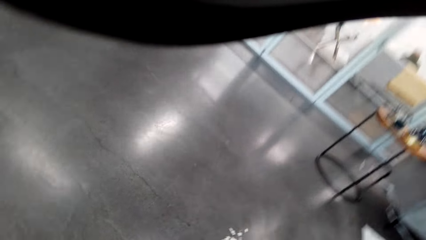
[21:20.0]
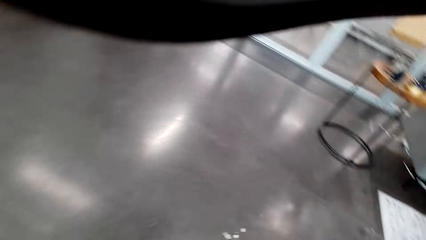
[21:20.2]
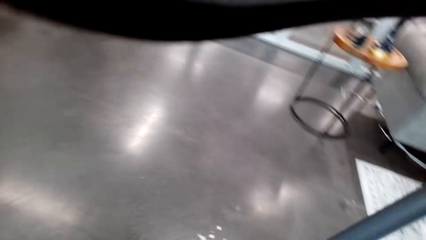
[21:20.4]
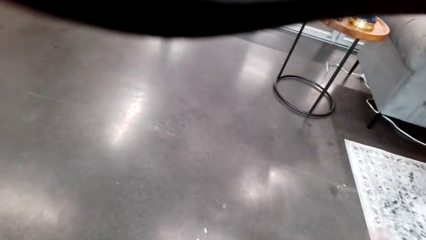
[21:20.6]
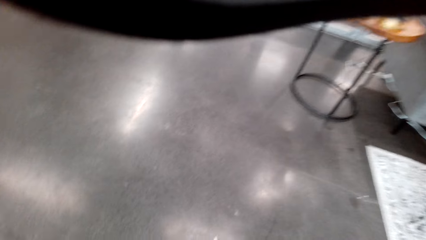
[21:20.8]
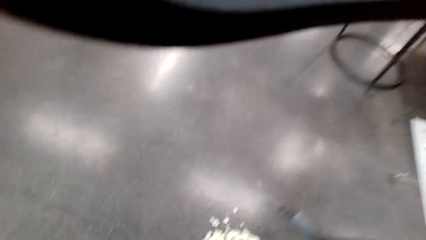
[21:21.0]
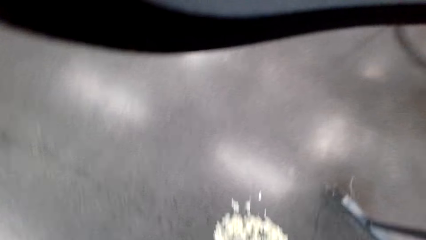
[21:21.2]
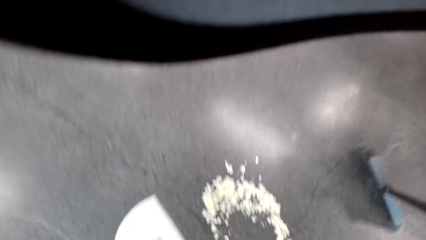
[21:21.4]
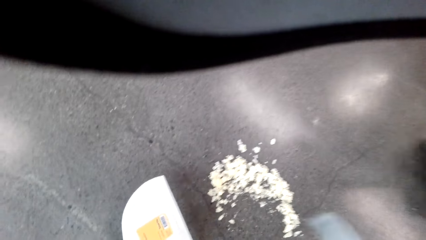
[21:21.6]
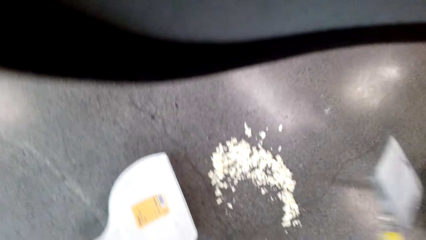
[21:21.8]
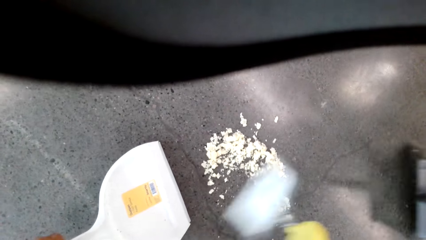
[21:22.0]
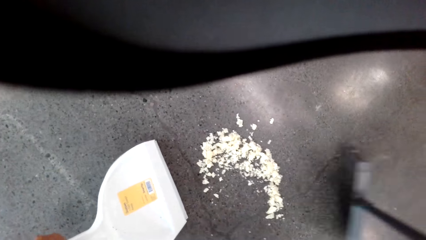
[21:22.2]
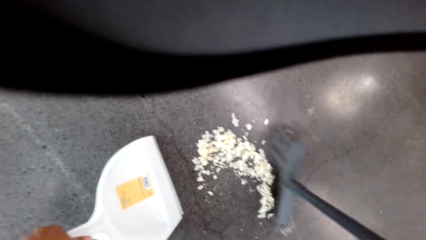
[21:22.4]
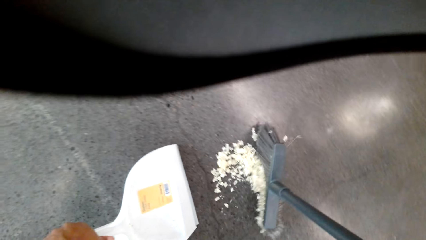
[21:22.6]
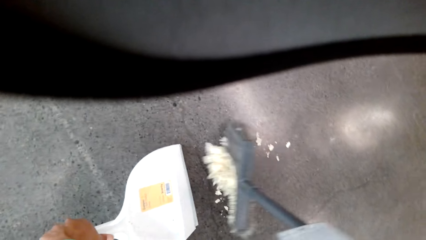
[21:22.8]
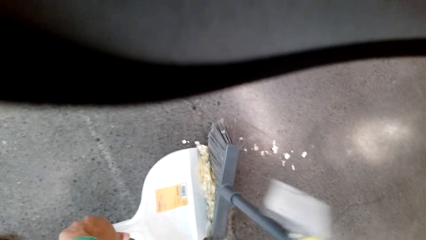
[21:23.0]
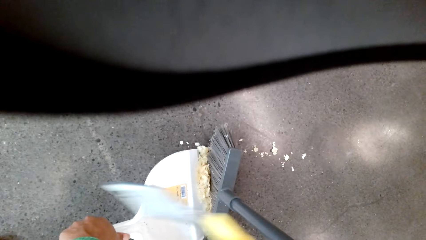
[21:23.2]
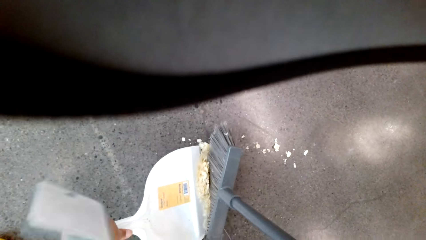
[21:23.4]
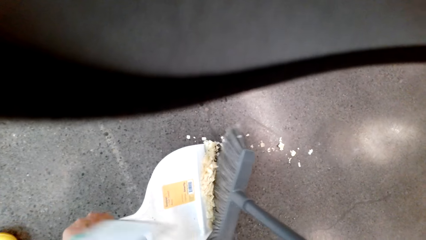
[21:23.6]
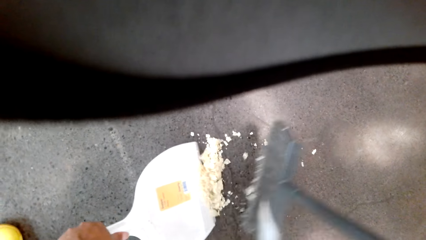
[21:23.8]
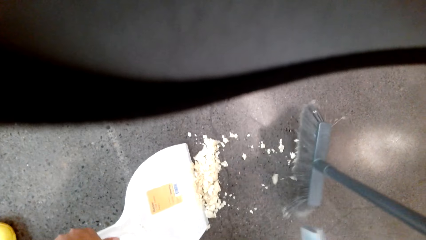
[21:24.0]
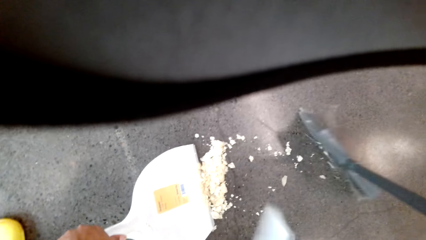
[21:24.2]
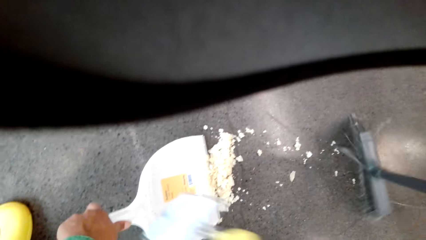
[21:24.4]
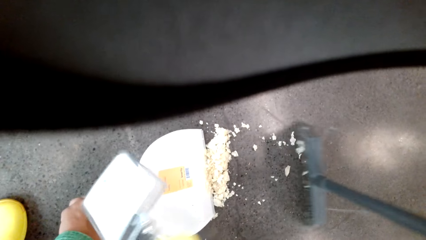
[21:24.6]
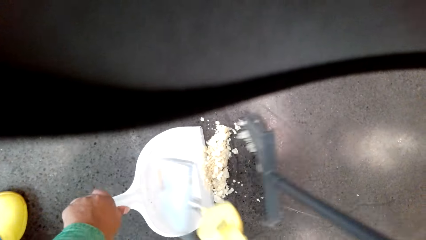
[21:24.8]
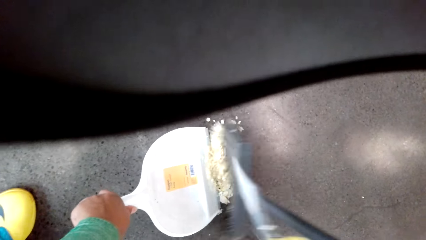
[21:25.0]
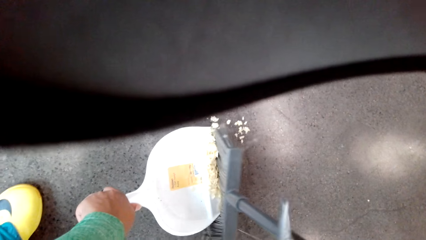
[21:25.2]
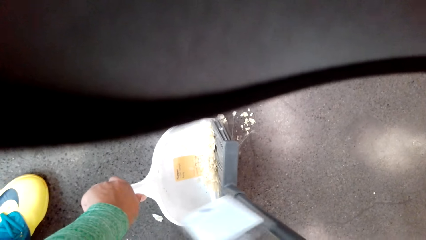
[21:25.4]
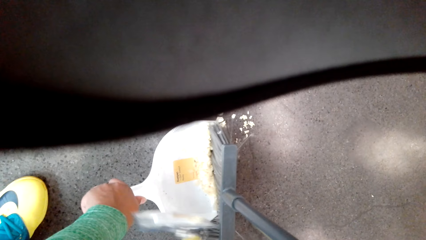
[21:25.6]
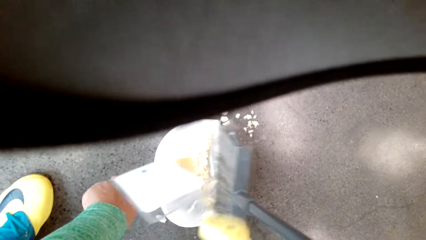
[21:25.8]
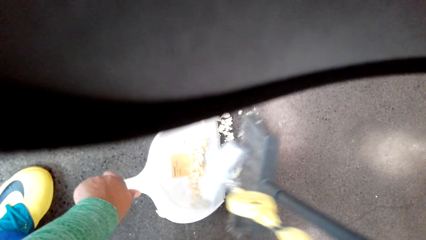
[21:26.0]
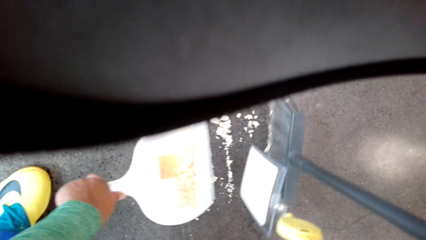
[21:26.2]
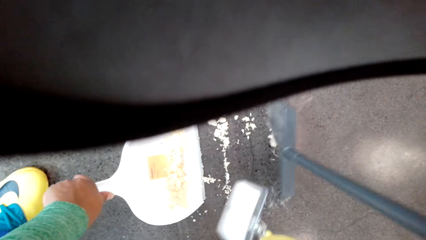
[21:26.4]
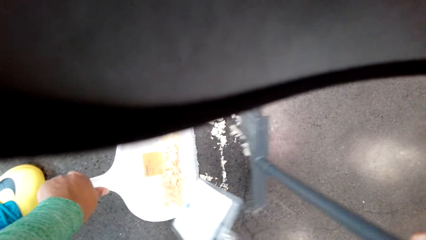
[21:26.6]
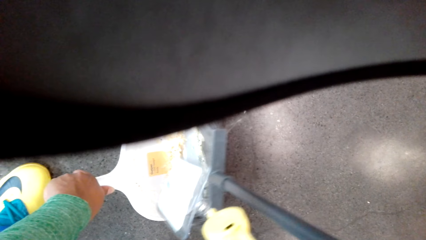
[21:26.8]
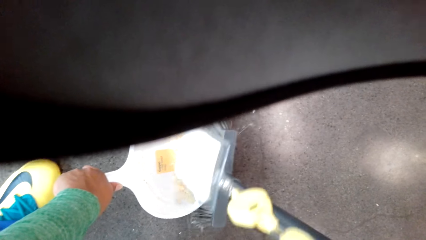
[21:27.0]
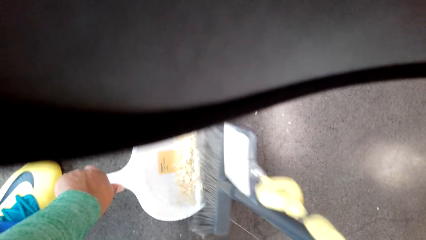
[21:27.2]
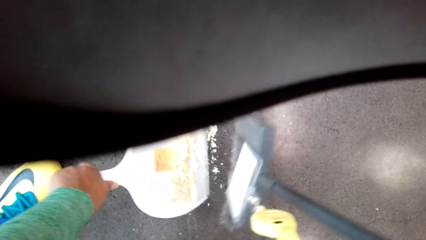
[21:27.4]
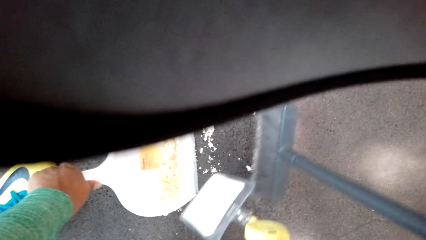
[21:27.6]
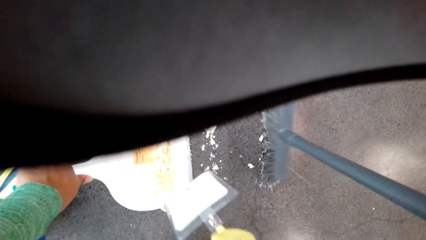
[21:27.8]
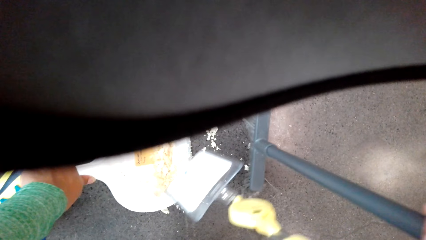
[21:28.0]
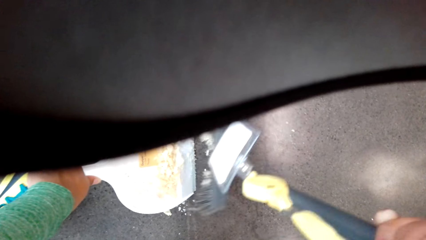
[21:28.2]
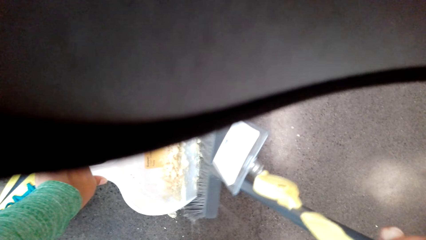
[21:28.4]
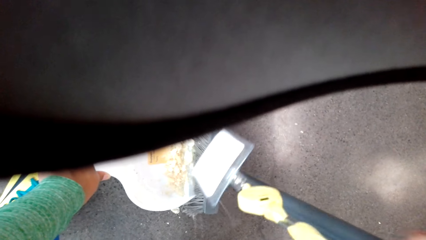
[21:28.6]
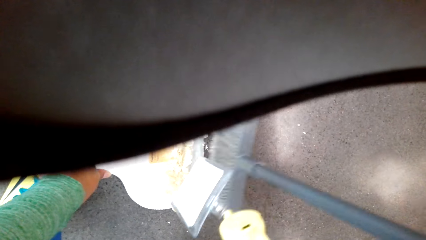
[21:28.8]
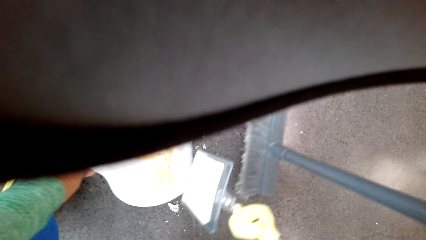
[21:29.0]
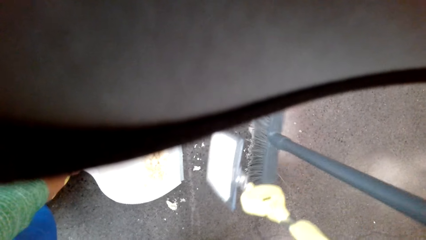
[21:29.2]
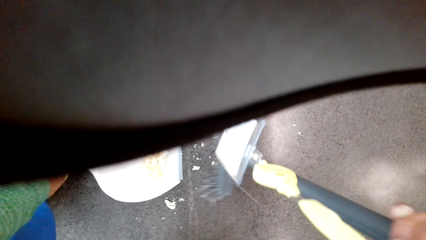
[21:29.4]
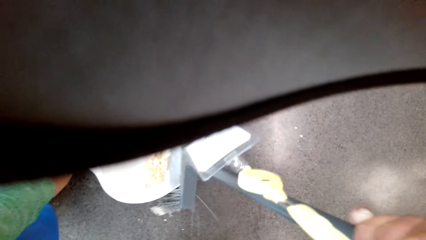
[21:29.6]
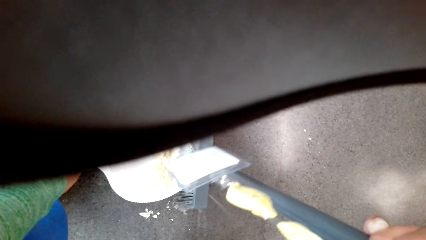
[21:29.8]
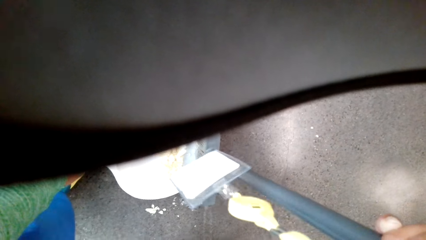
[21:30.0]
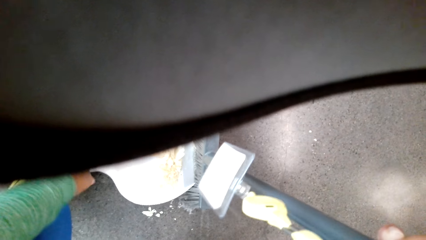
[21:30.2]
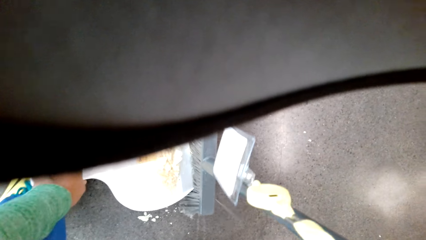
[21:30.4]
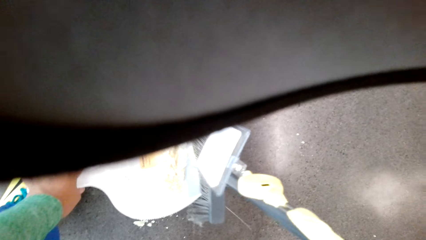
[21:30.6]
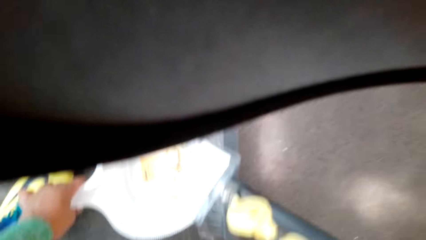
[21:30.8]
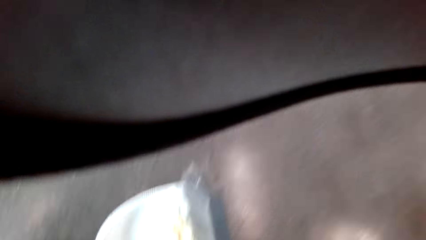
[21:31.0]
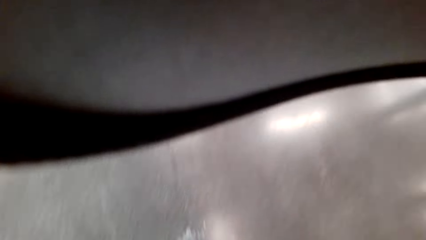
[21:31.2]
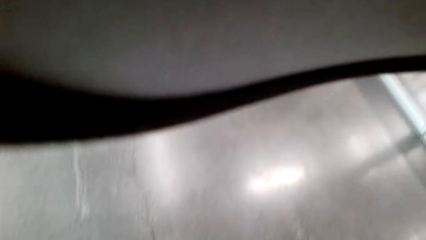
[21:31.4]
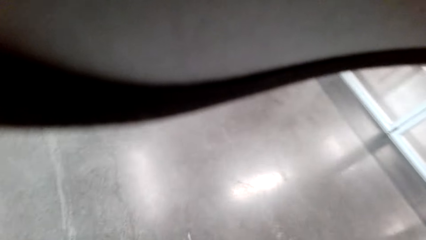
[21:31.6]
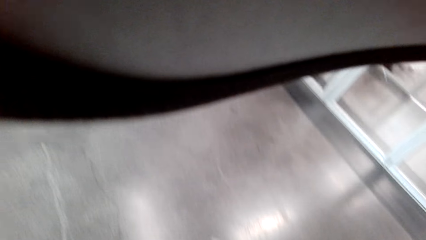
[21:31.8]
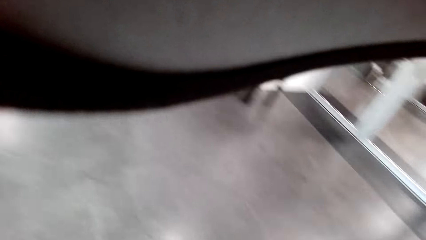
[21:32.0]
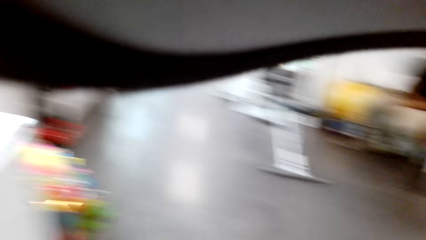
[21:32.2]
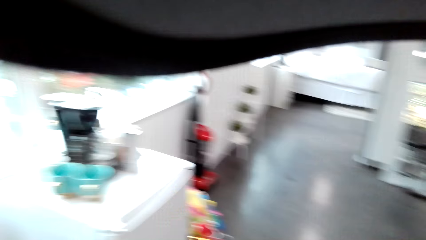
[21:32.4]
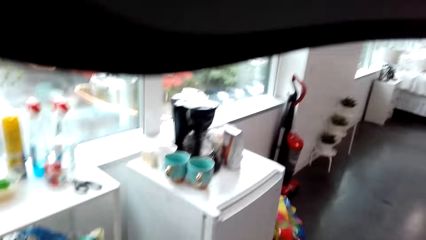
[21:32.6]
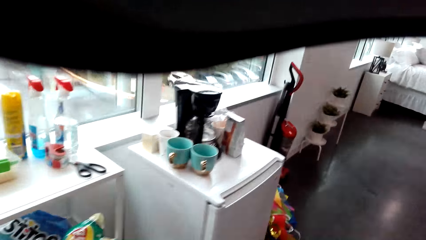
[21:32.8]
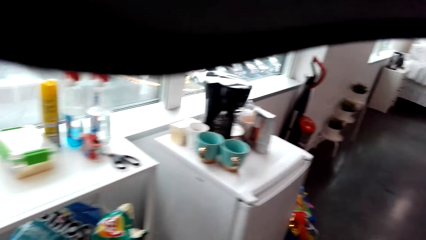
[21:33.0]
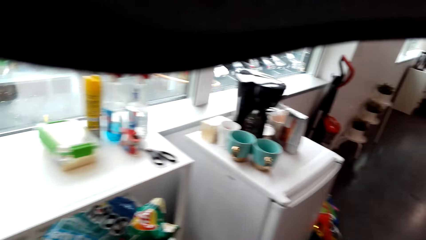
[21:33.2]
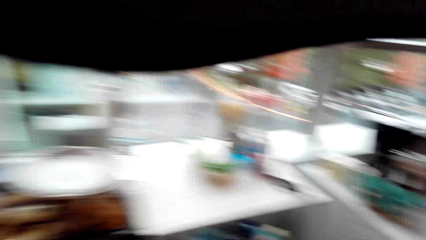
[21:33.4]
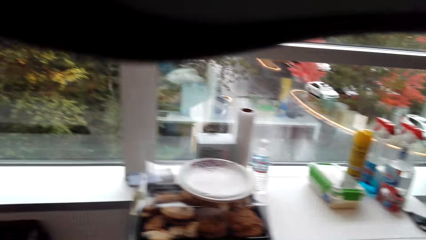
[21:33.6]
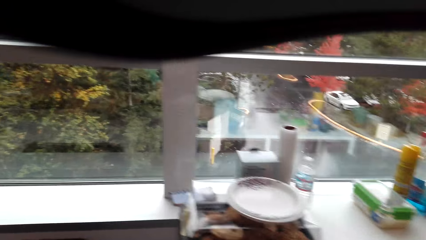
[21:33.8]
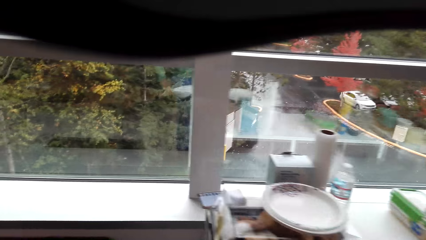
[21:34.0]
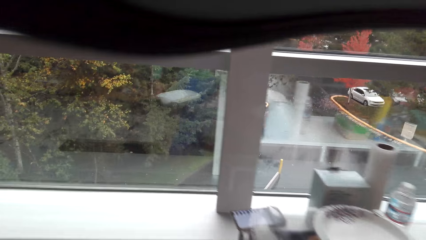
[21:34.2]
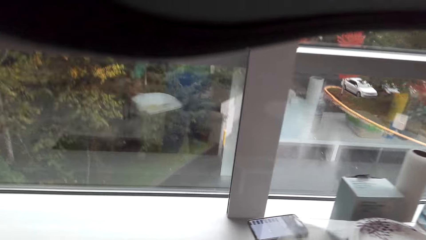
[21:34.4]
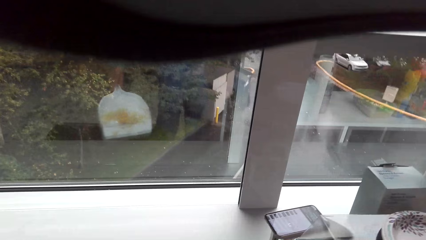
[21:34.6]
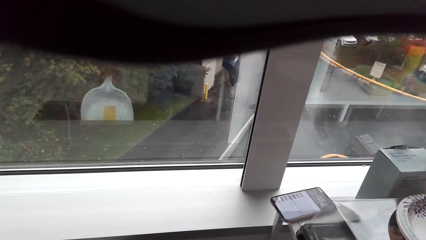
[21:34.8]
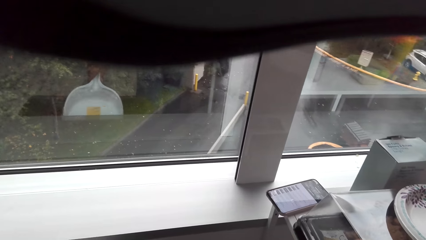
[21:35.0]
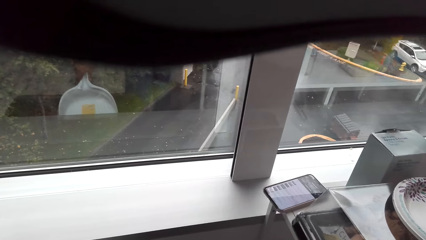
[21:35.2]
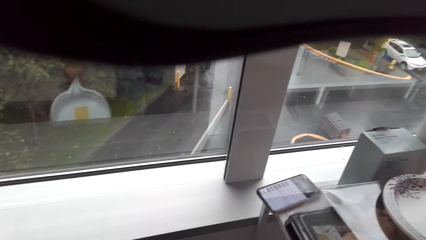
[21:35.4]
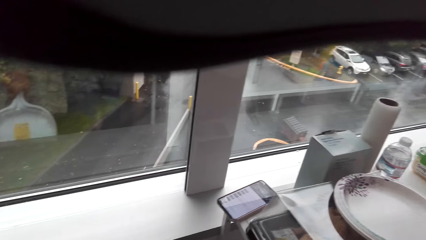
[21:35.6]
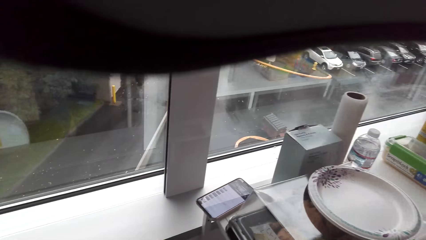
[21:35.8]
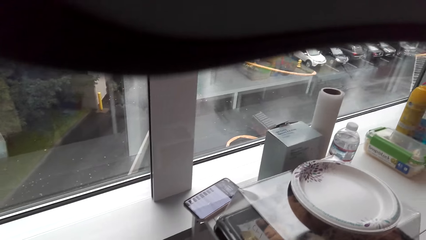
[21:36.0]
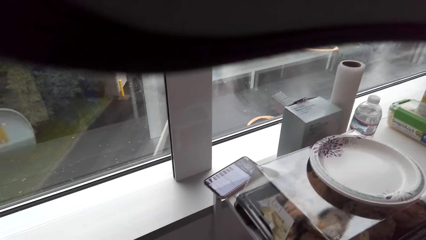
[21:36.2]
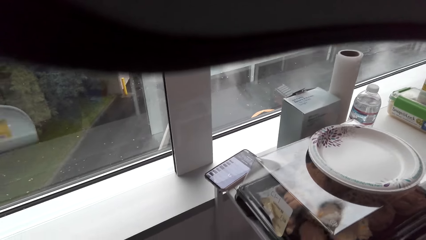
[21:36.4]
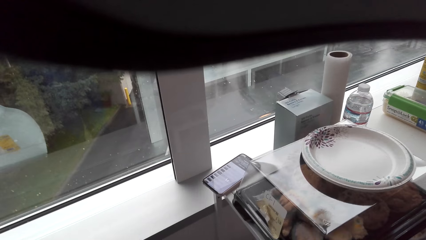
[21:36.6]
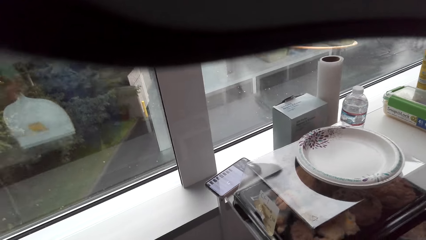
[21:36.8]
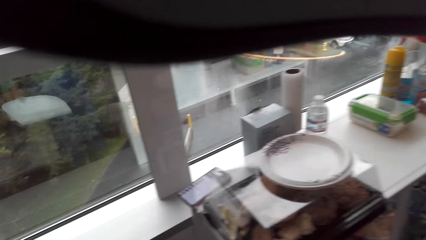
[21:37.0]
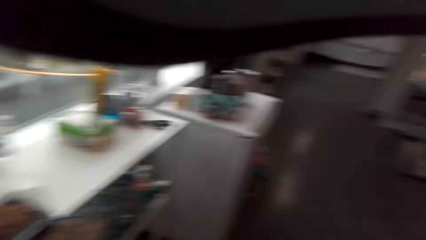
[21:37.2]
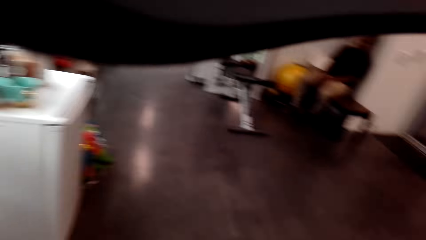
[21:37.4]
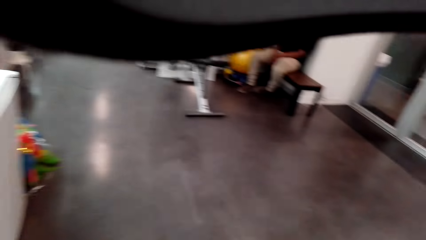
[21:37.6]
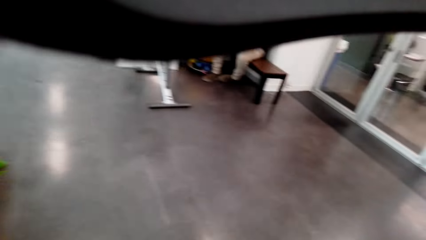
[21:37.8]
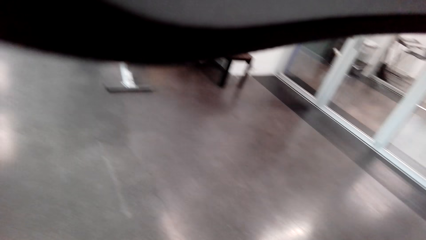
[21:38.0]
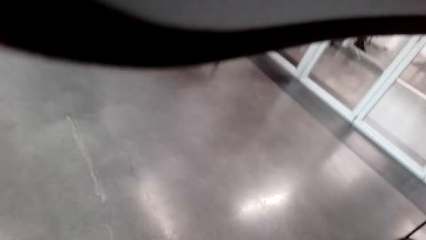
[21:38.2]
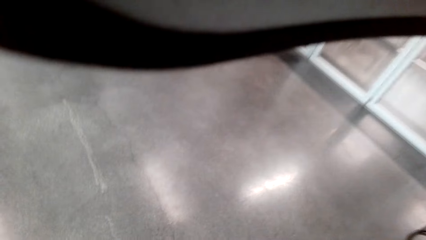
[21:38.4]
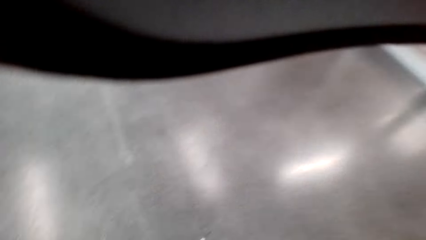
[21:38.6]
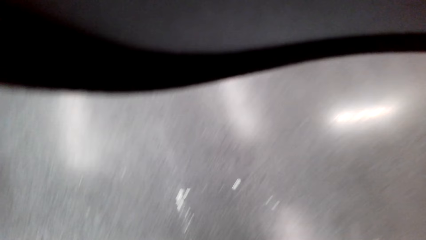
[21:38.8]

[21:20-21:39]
The camera wearer collects the dirt in the dustpan. They put the dirt in a trash bin. They hit the dustpan on the trash bin.
